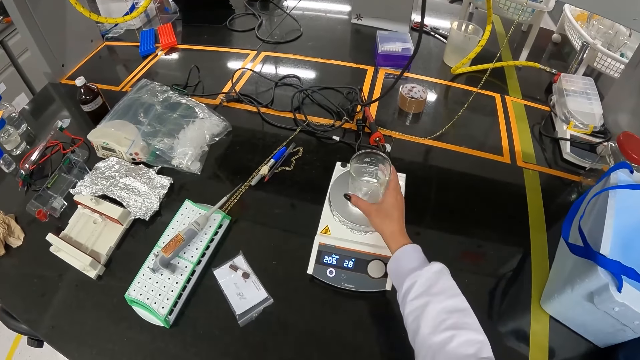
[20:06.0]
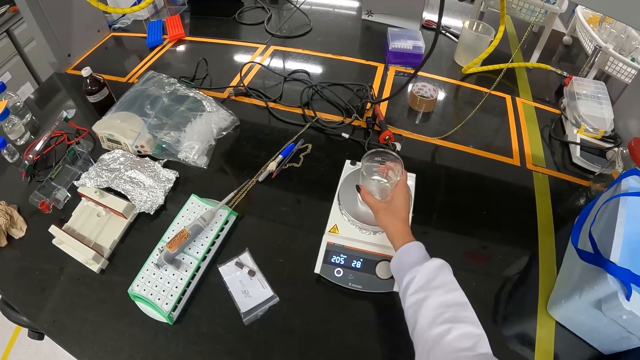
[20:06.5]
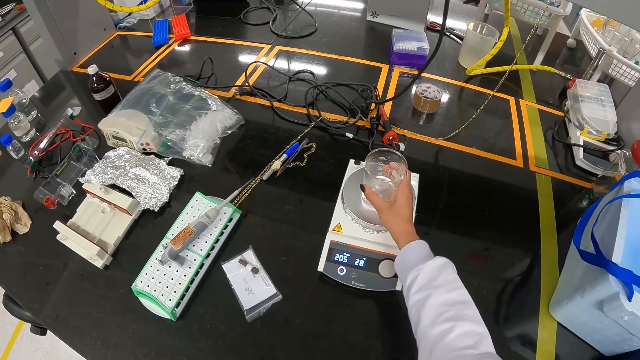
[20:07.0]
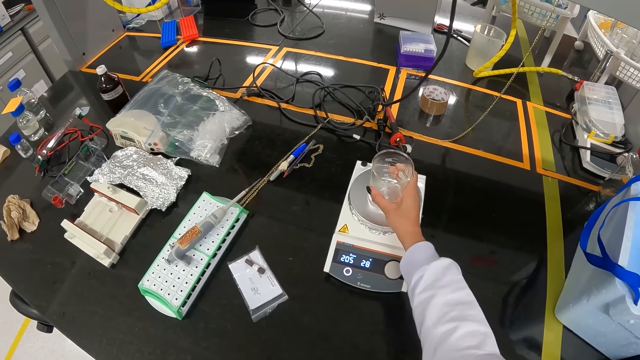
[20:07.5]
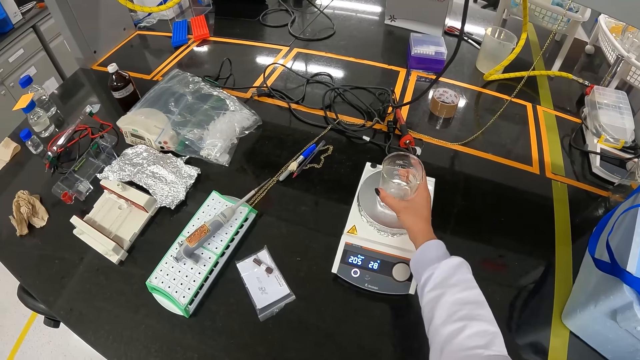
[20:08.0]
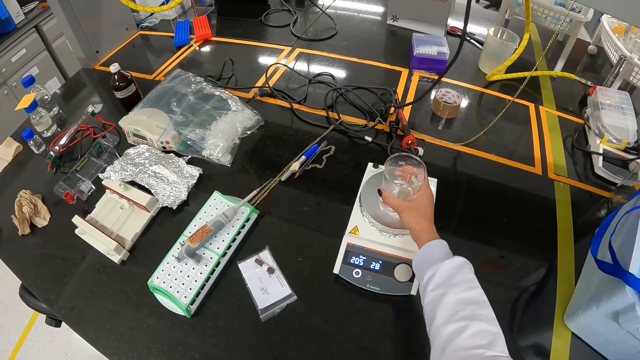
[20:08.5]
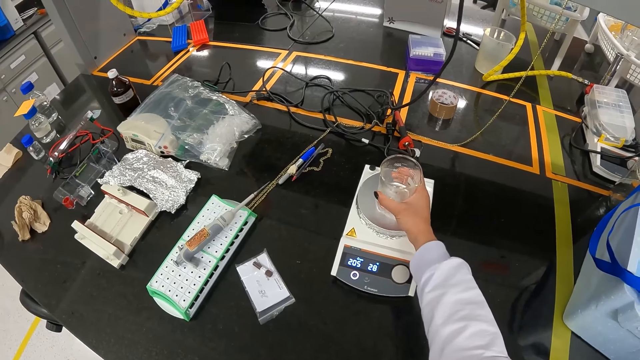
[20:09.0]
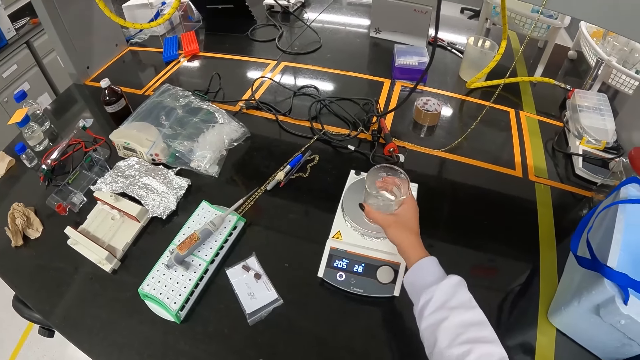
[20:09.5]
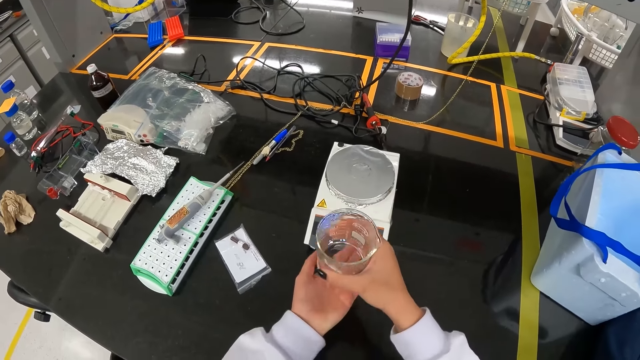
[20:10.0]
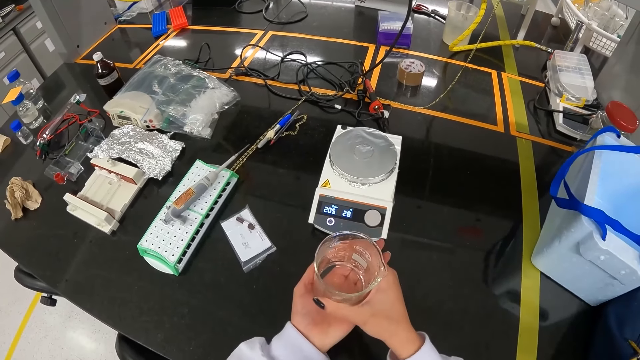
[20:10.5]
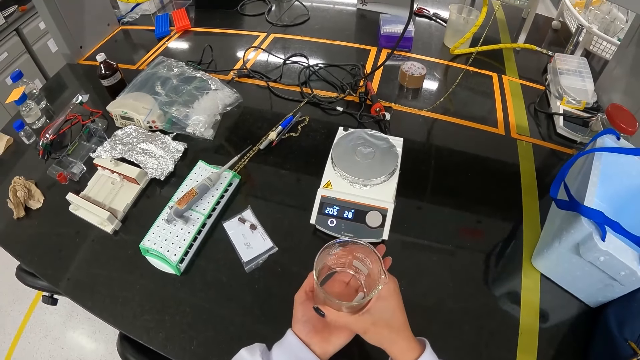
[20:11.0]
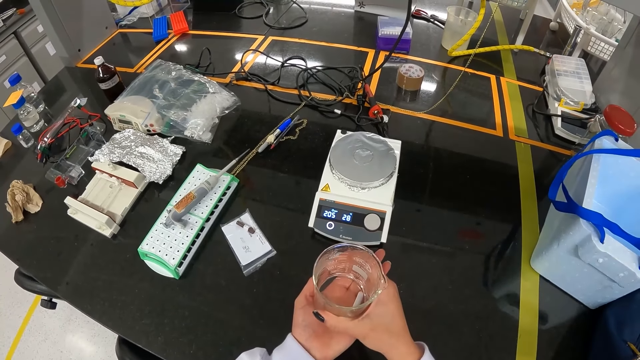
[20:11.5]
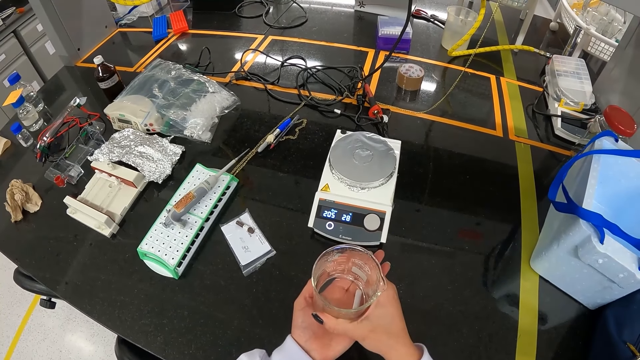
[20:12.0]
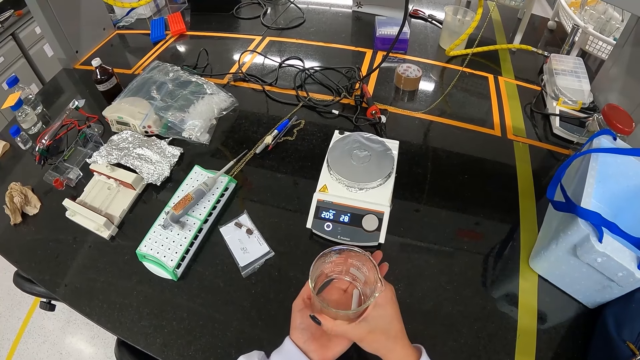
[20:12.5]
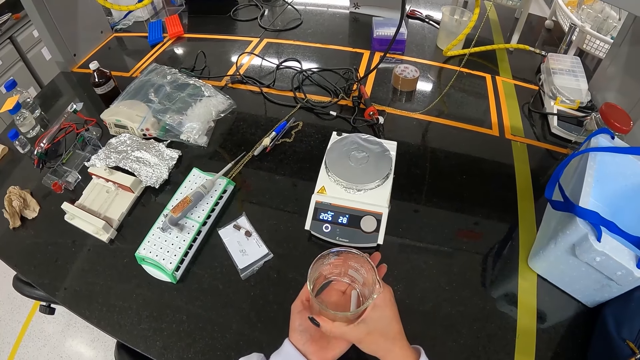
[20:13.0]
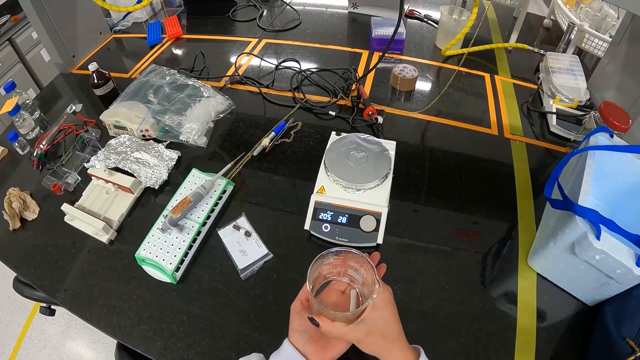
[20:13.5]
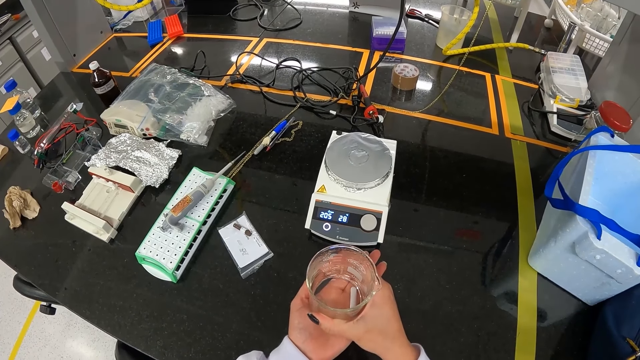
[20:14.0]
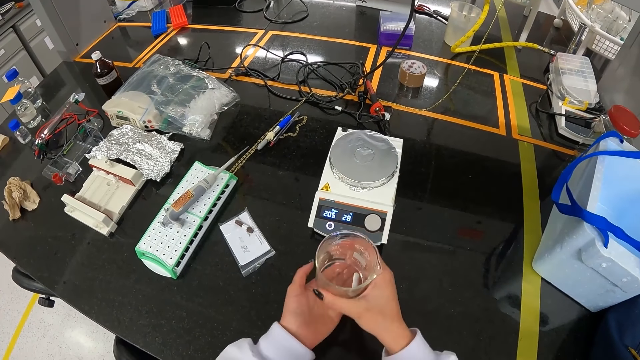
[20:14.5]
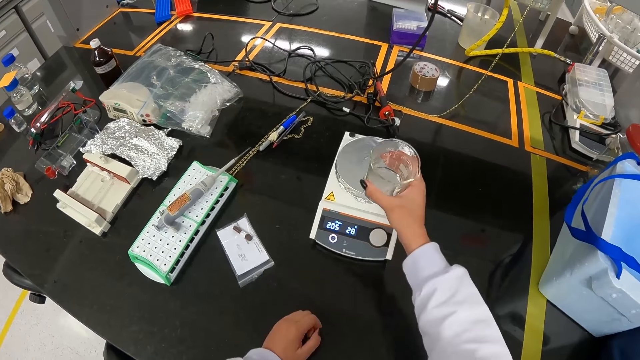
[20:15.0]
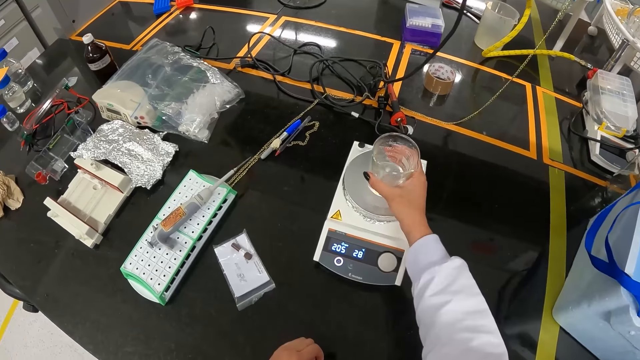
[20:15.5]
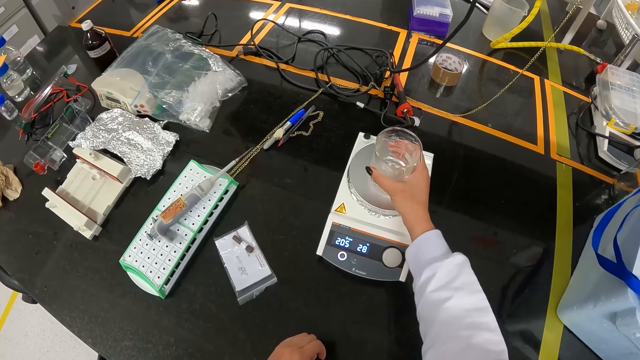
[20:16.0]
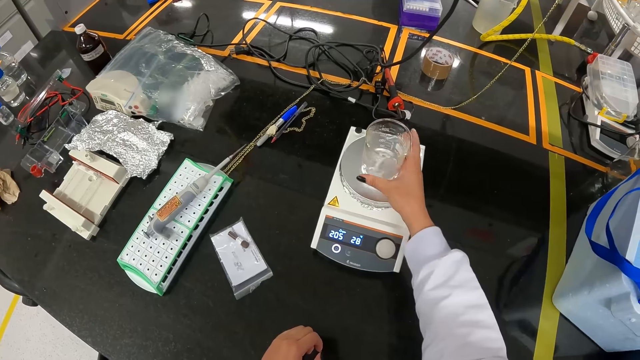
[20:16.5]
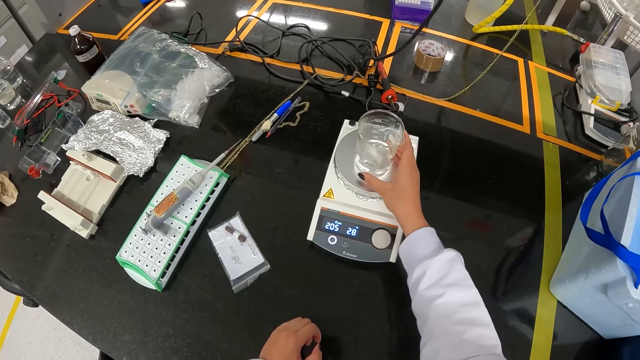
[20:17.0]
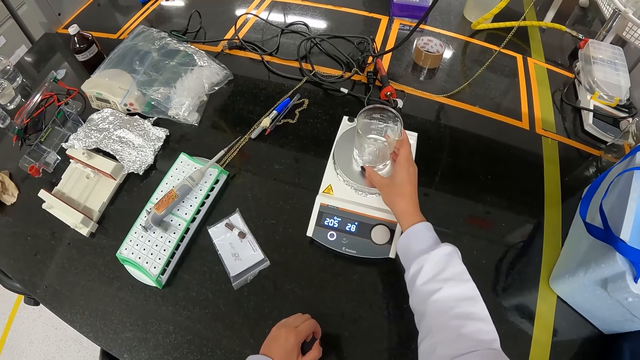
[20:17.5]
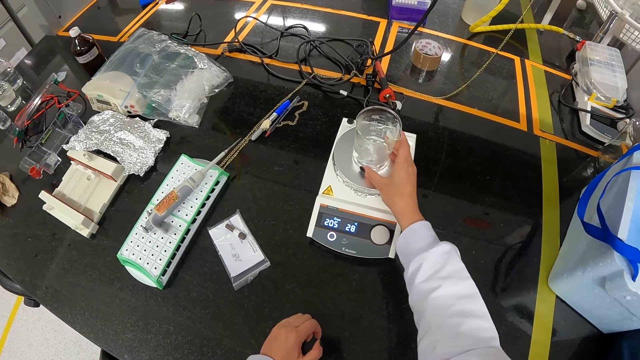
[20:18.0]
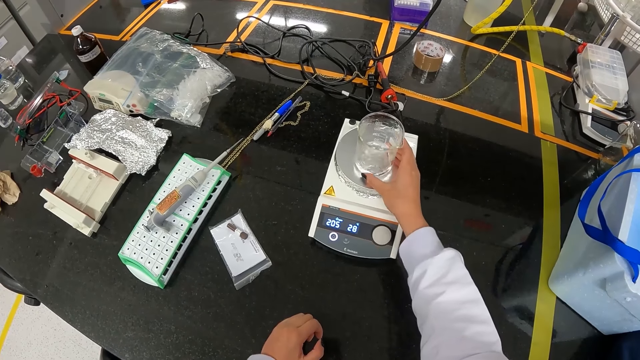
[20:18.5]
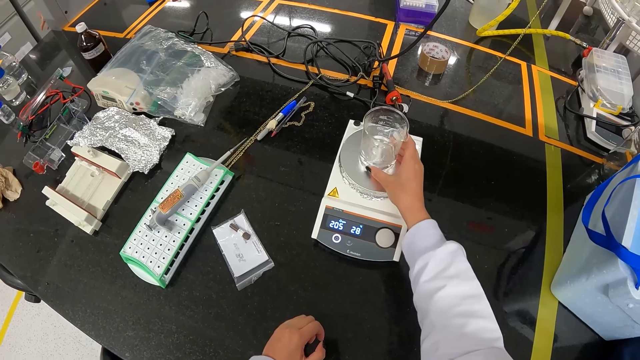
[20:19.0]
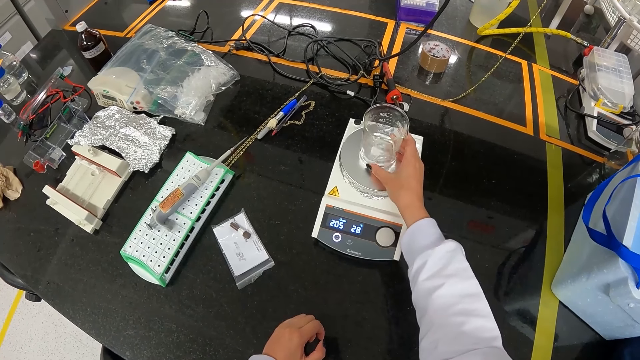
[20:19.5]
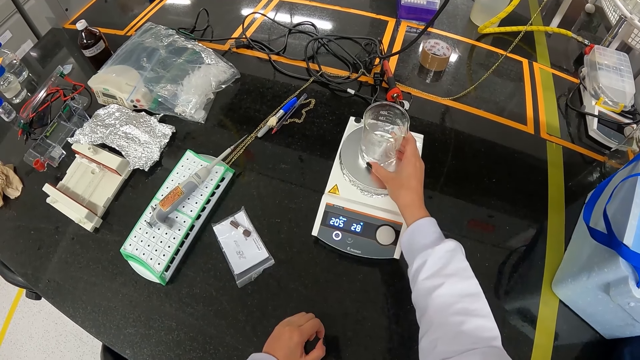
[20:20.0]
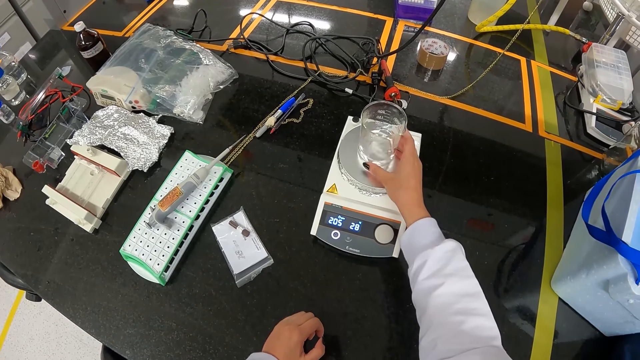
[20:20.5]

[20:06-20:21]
The camera wearer touches the beaker on the hotplate with her right hand. They take the beaker from something. They pick up the beaker on the hotplate with her right hand, place the beaker on her left palm with her right hand. They test the water from the beaker with his hand. They place the beaker on the hotplate with her right hand. They adjust the beaker on the hotplate with her right hand.

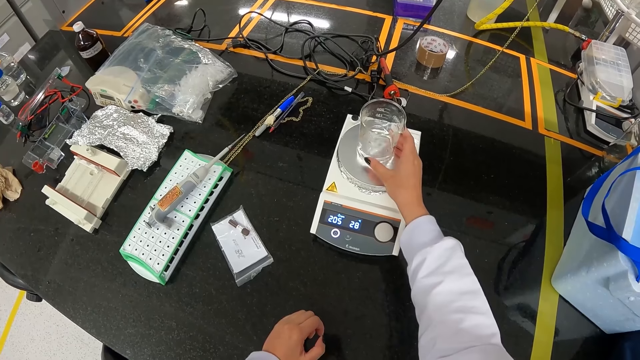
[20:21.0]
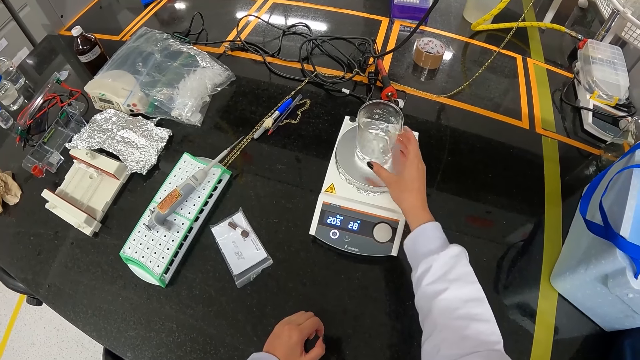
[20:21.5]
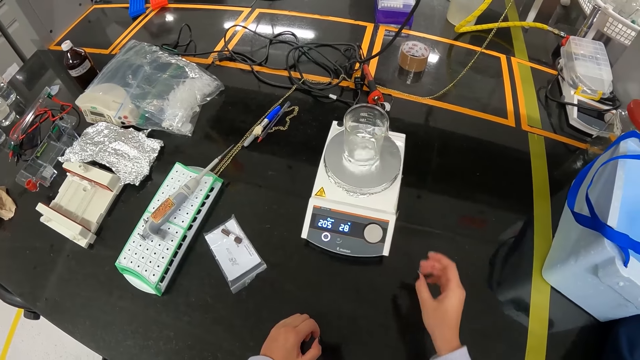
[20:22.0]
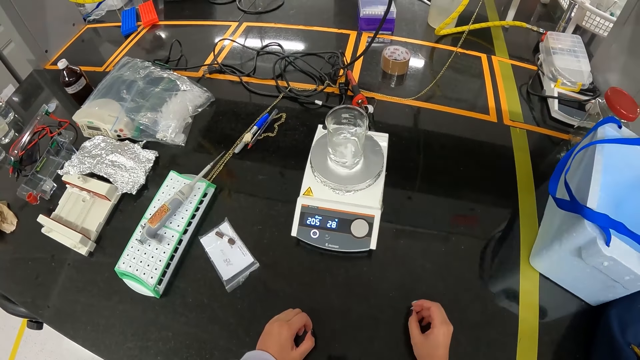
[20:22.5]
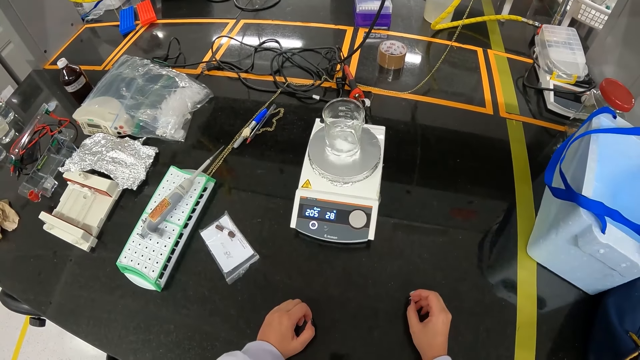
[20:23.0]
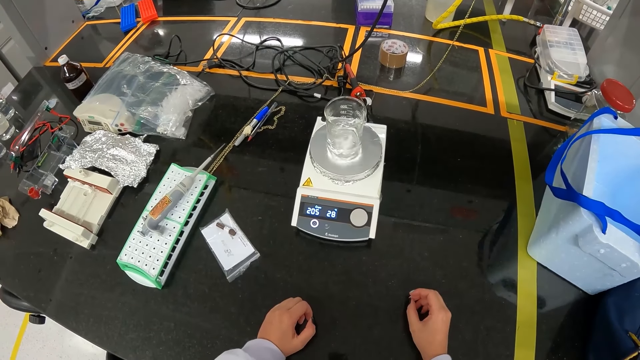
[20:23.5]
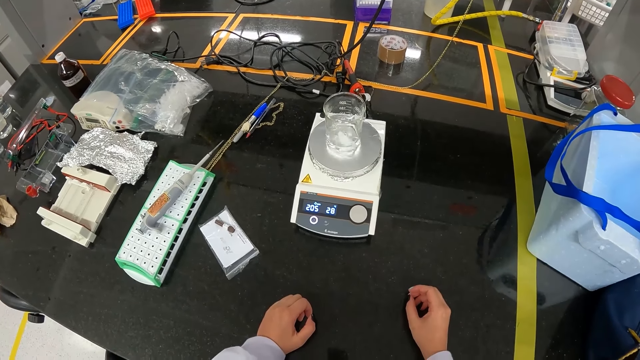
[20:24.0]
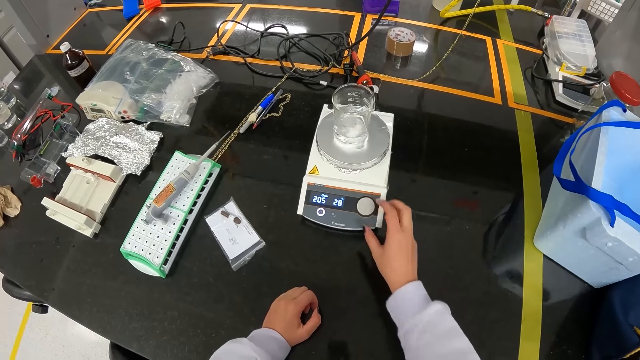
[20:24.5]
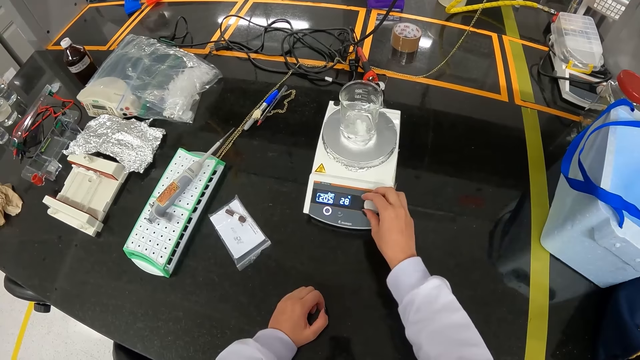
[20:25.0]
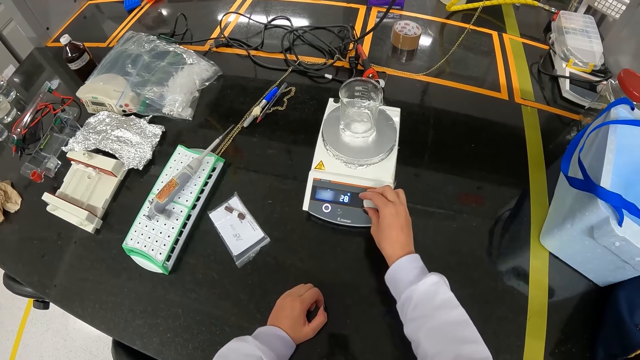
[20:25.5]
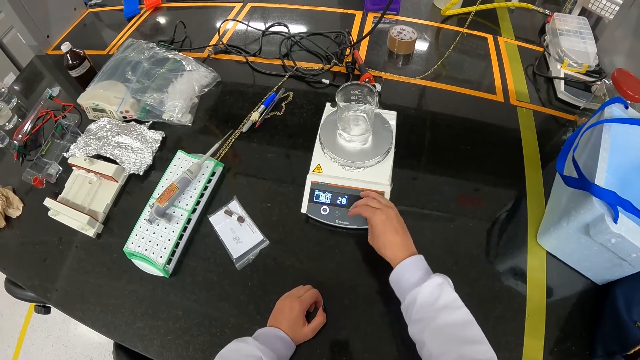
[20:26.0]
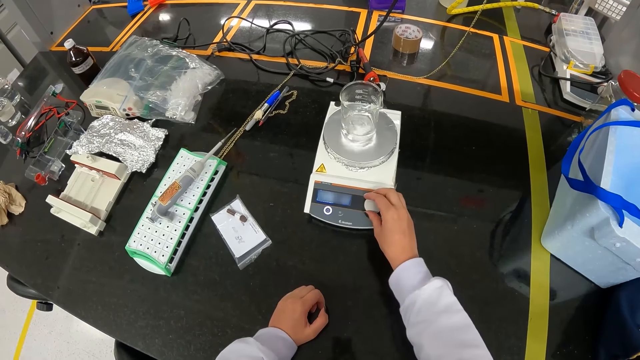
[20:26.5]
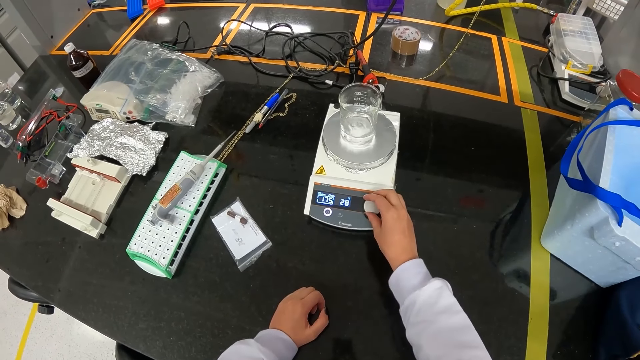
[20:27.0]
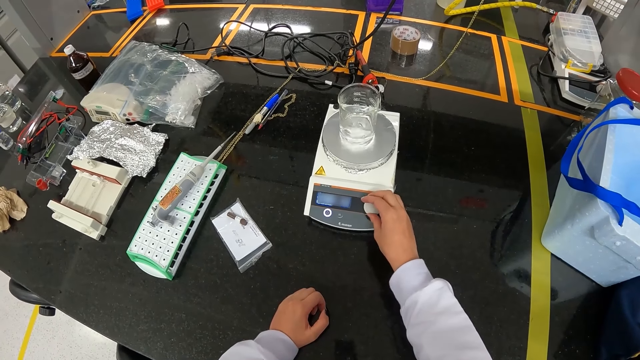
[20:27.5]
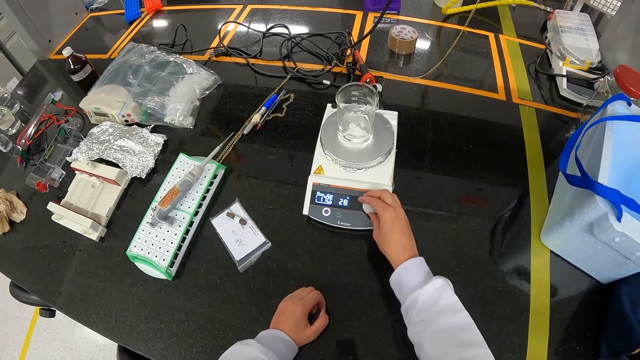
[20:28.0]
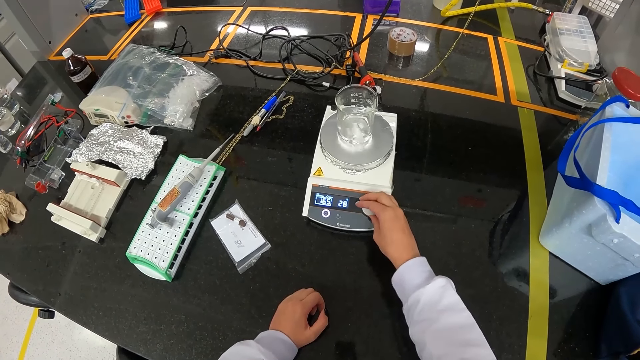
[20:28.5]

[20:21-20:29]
The camera wearer operates the hotplate on the table with her right hand.
